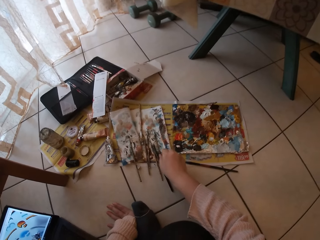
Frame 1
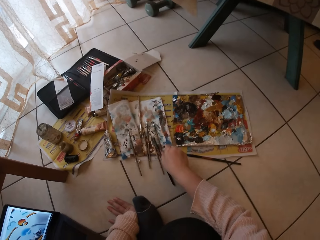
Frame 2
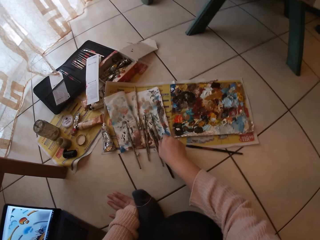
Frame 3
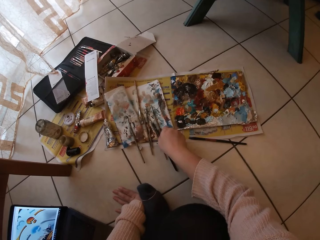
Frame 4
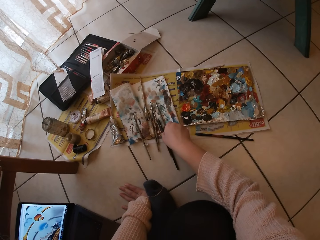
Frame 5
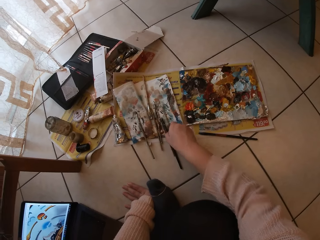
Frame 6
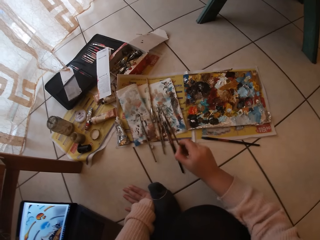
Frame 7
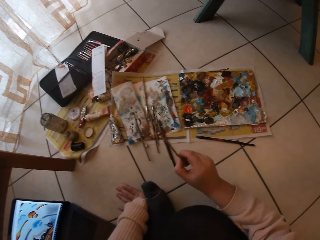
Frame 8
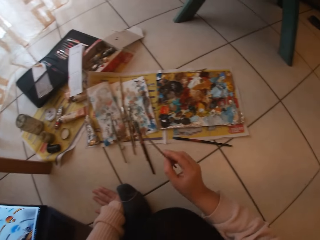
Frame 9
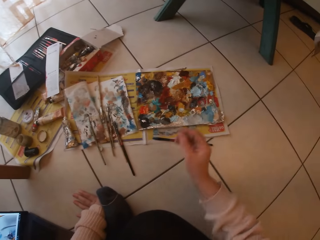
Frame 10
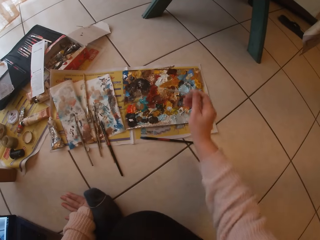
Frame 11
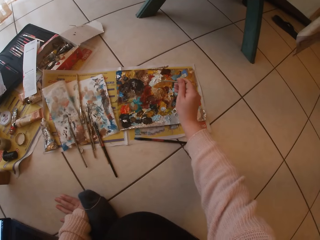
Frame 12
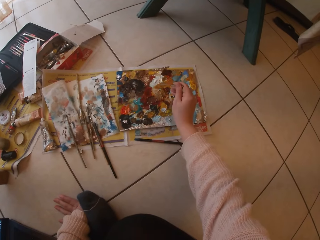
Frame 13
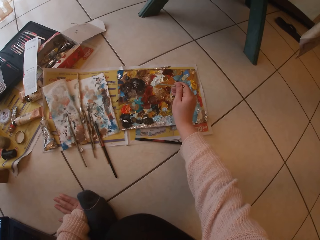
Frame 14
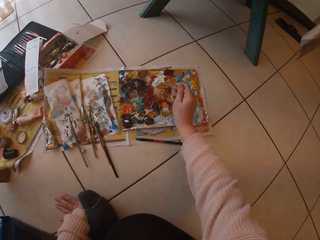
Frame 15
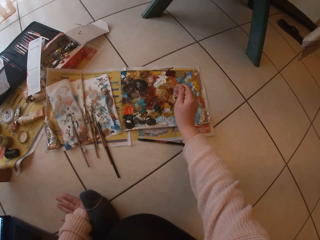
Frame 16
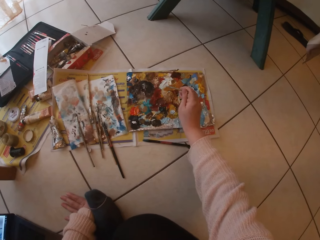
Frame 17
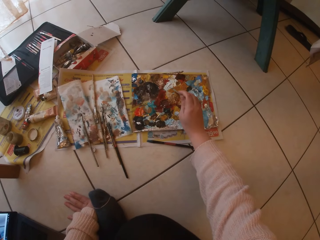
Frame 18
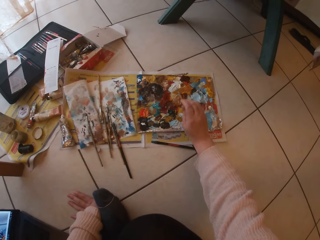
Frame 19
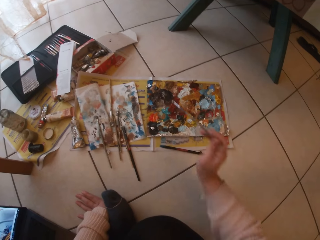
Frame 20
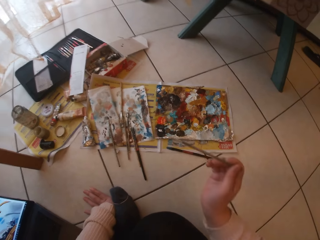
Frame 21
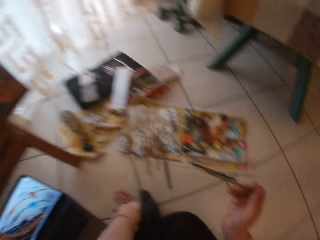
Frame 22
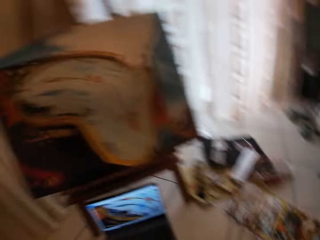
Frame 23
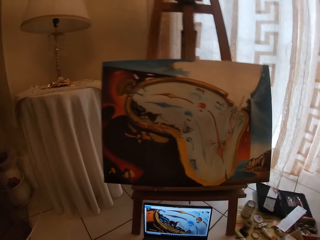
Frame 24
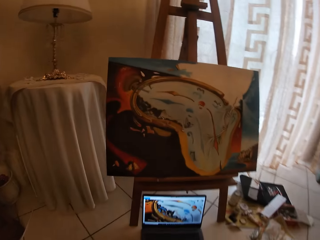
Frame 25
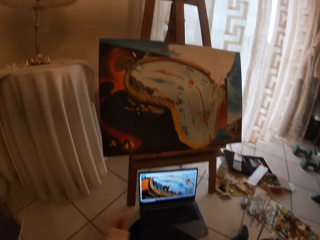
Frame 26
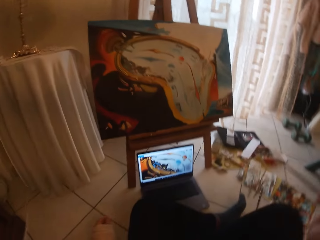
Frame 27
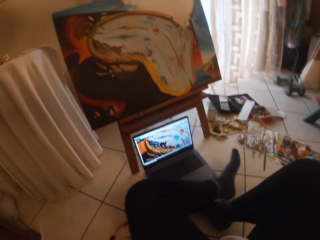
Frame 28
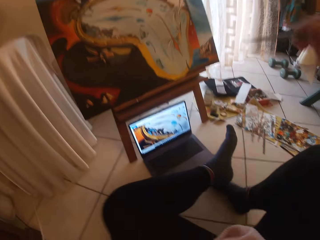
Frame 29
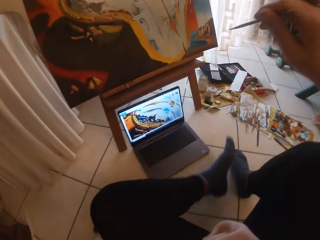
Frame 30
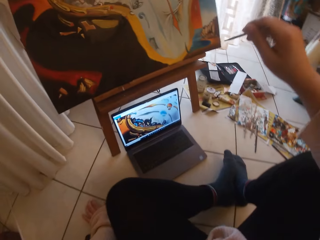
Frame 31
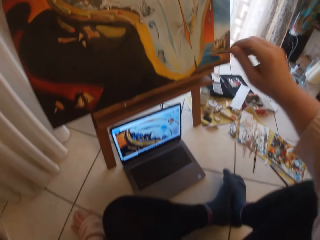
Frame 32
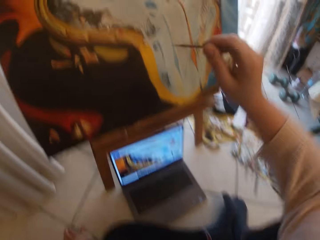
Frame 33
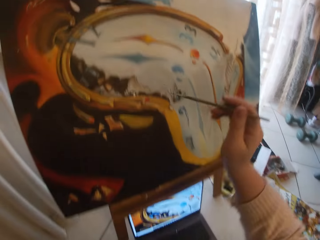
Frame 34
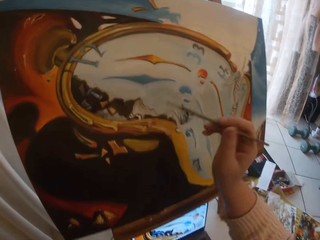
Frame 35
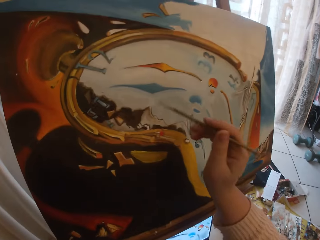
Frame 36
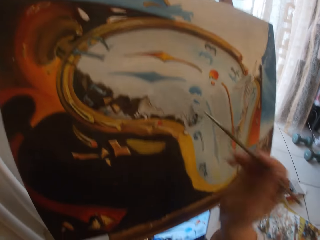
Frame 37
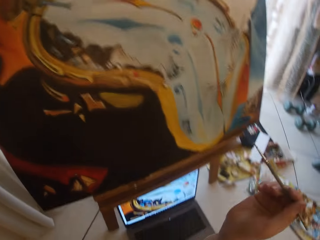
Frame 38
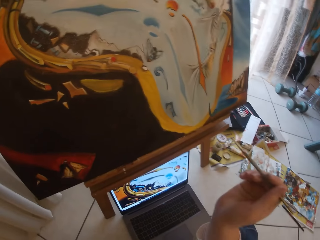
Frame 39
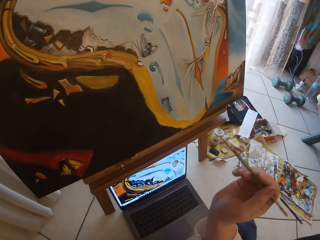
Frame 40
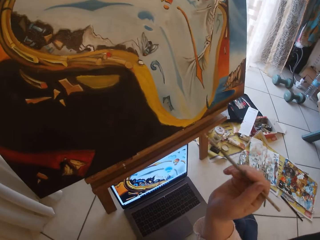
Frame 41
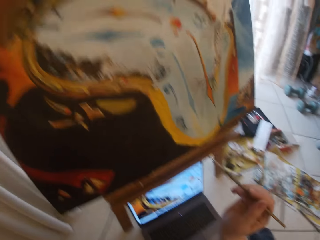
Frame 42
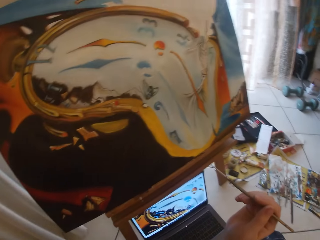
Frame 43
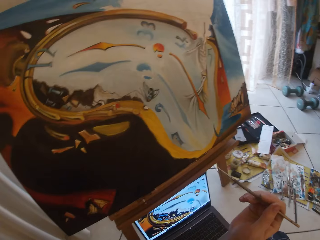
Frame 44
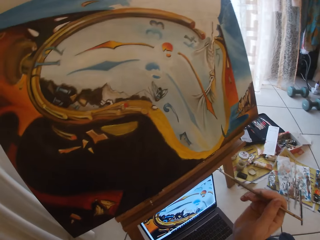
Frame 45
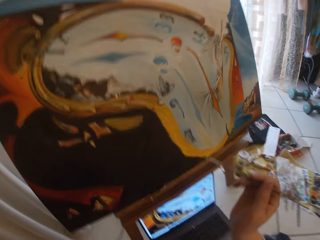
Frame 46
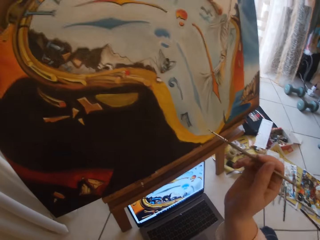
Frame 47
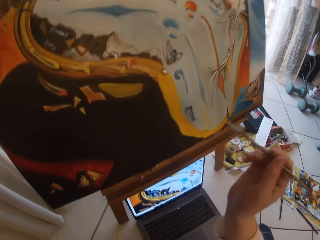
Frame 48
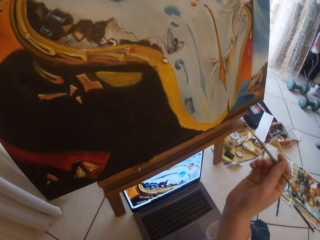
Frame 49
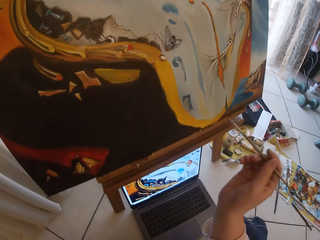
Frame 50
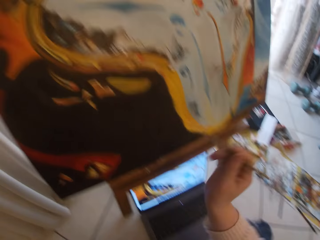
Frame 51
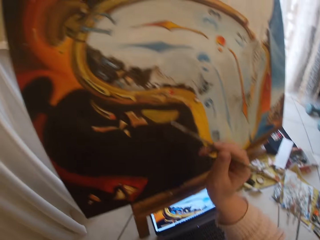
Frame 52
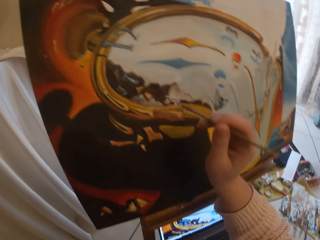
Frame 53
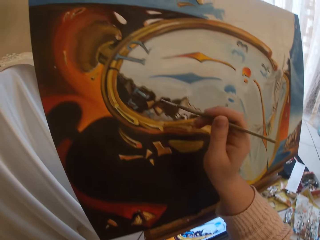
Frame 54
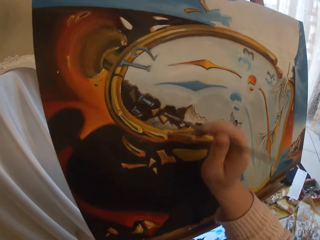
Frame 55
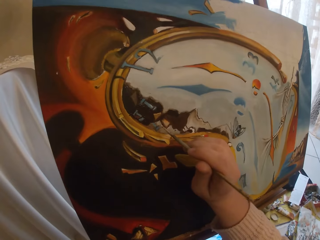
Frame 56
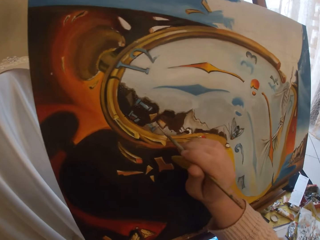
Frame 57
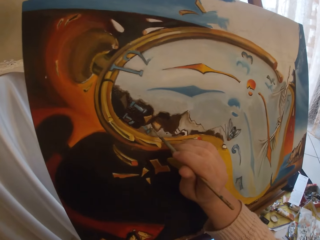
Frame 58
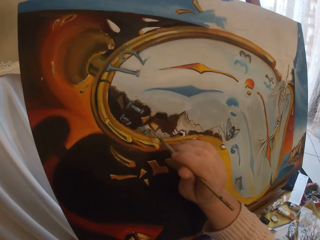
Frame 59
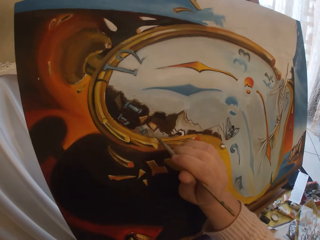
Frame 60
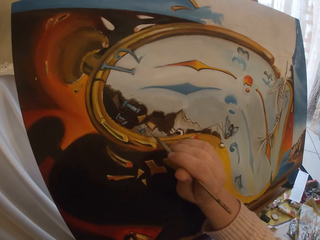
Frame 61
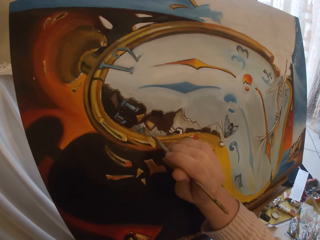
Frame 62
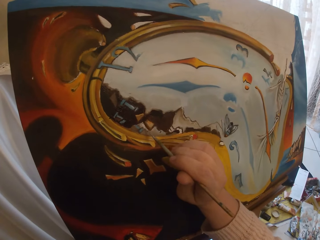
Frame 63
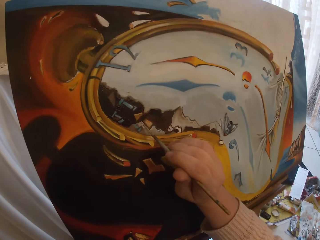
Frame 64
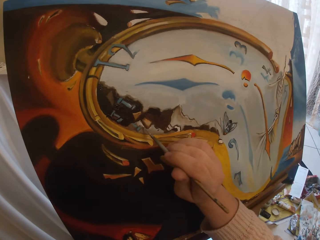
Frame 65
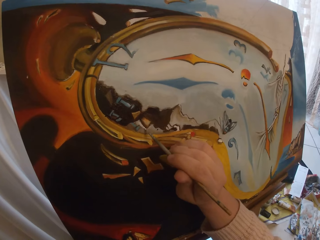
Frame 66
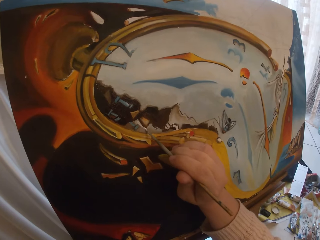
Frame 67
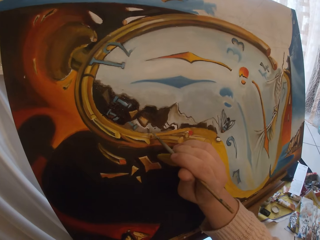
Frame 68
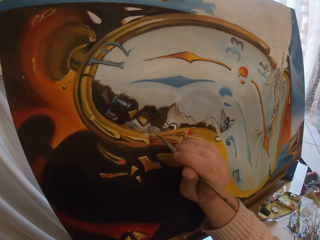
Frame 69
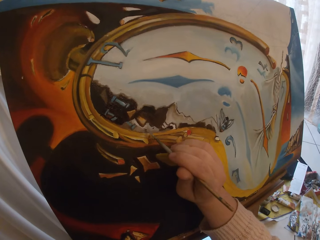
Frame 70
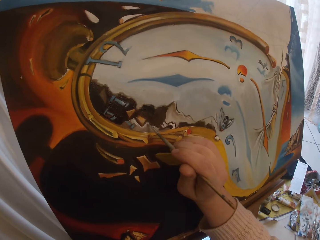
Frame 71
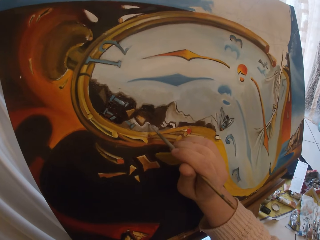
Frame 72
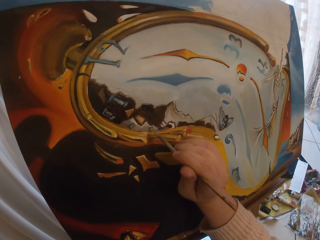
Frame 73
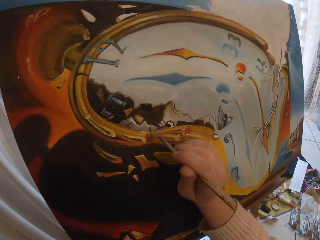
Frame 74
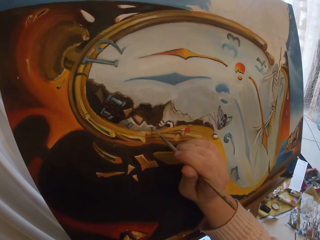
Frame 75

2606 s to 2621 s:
The camera wearer picks up another paintbrush from the paper on the floor. They touch paint on the paper paint palette with the paintbrush. They paint the canvas board. They resume painting the board.

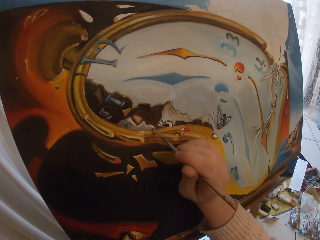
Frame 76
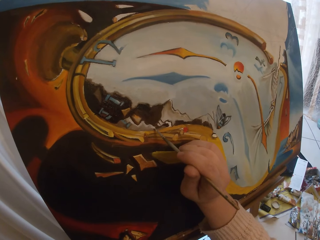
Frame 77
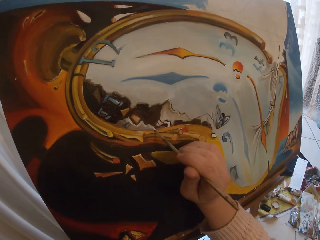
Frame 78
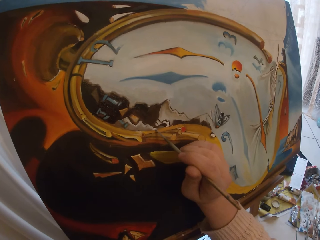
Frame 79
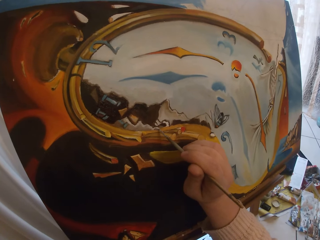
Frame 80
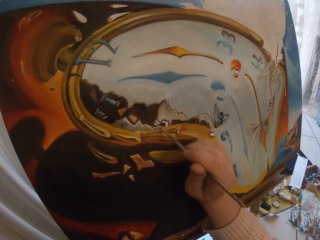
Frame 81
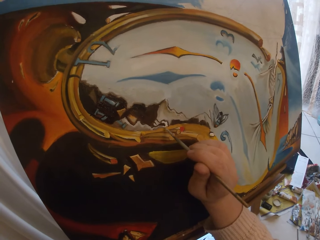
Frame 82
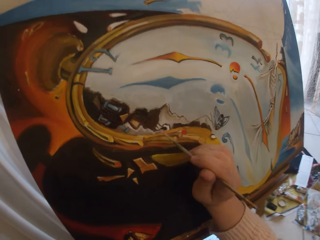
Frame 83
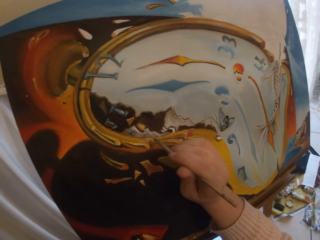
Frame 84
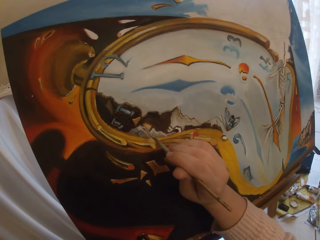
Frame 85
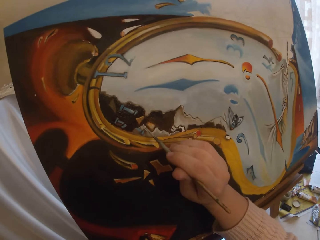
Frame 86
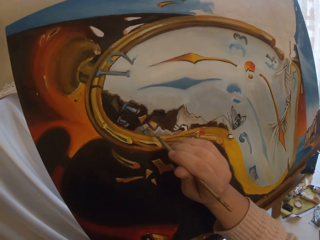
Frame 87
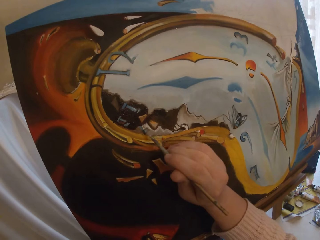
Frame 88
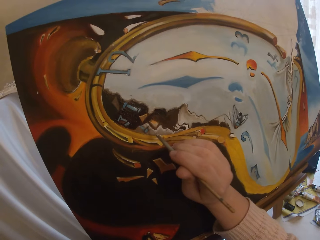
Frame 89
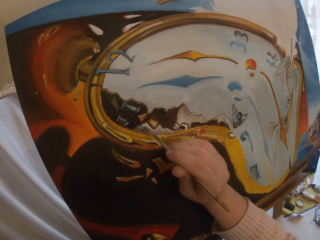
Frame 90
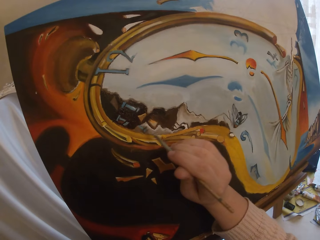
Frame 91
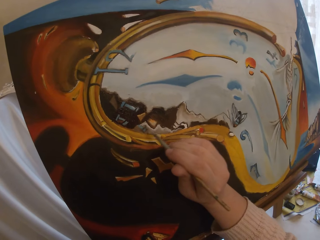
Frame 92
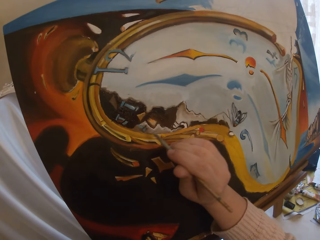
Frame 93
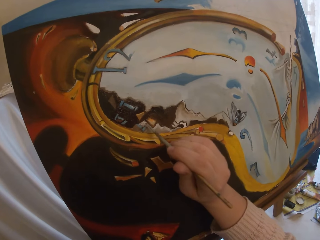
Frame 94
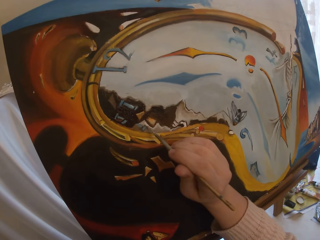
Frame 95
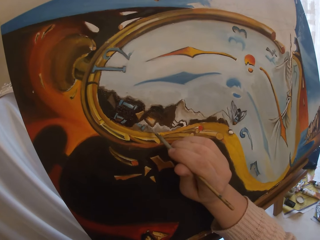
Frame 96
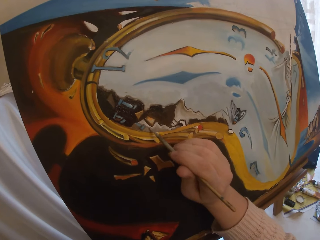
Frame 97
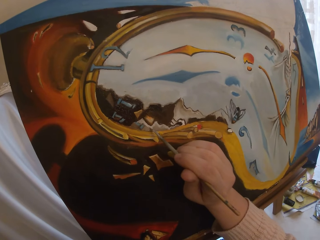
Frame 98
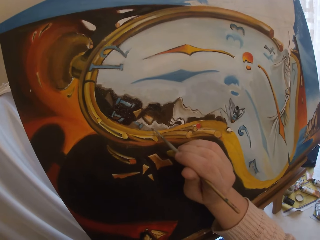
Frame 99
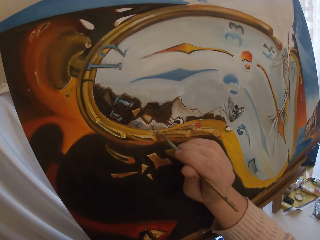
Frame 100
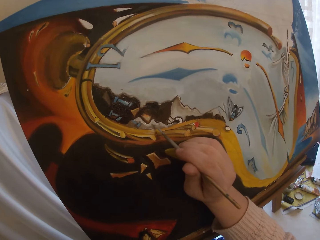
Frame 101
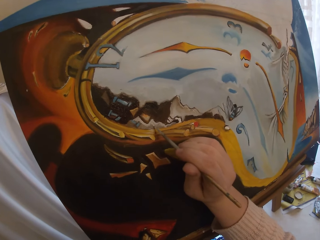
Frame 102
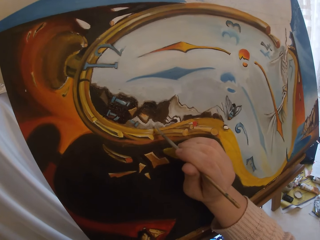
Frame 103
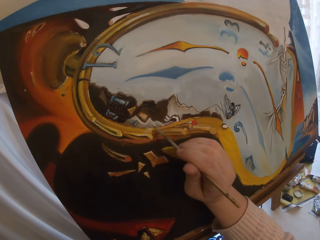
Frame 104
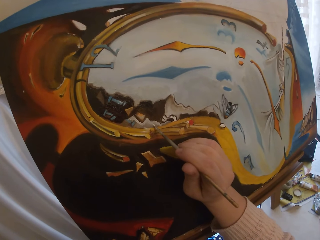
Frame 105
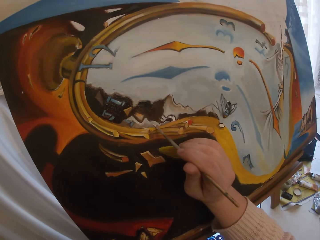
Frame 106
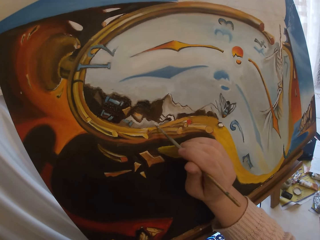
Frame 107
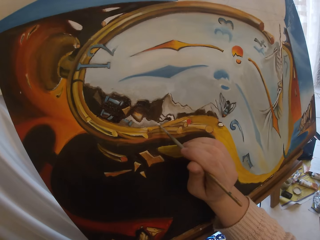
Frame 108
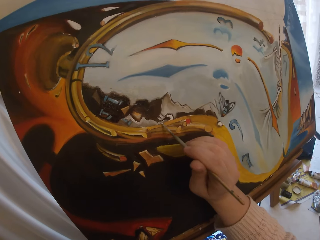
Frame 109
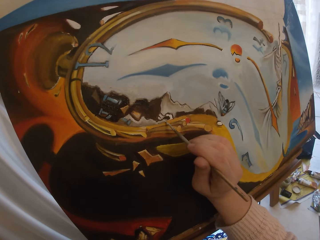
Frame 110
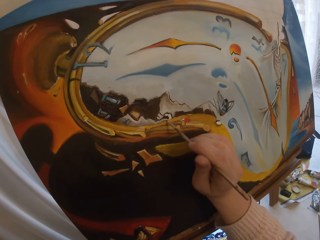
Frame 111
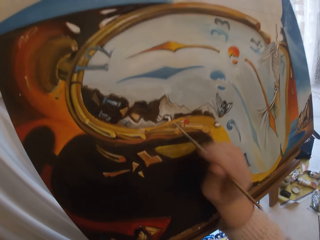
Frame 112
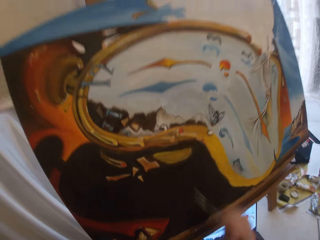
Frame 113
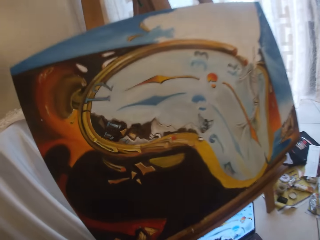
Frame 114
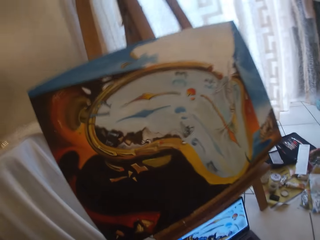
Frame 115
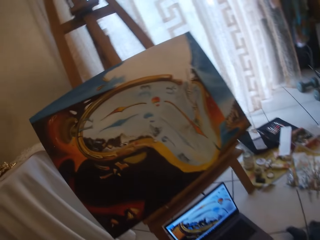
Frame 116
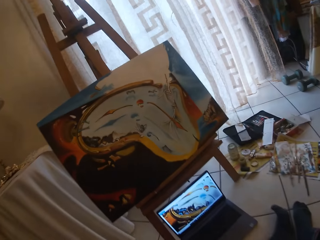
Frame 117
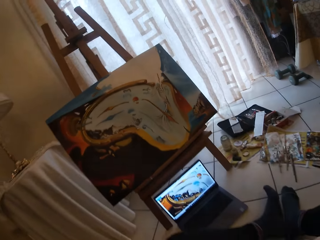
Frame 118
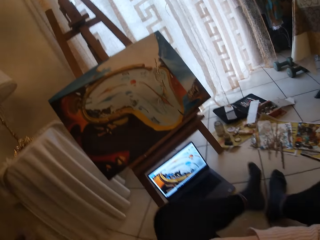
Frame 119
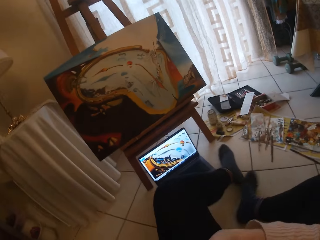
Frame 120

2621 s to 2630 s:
The camera wearer pauses painting the board. She takes her hand off the canvas frame.
